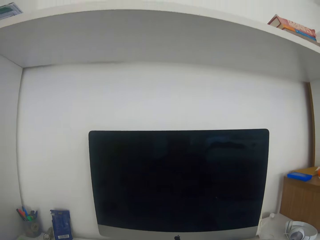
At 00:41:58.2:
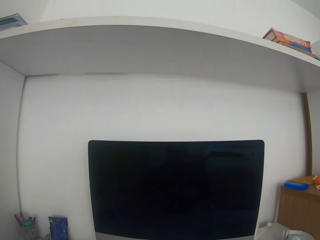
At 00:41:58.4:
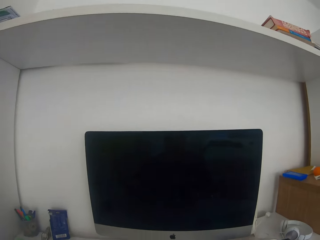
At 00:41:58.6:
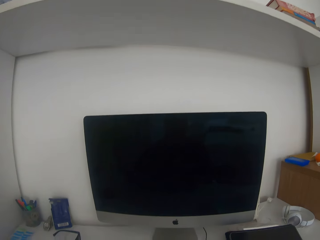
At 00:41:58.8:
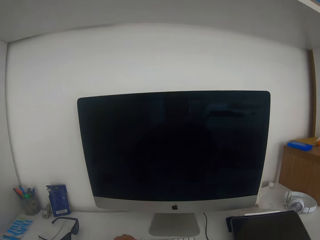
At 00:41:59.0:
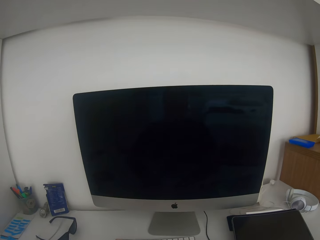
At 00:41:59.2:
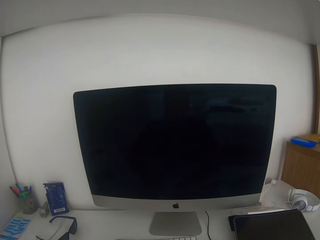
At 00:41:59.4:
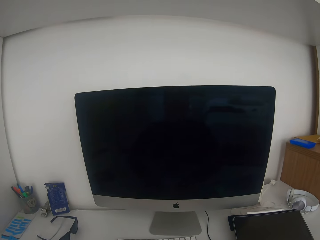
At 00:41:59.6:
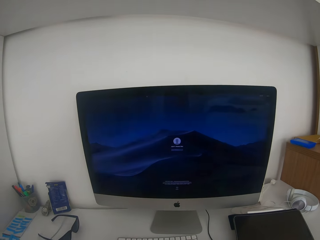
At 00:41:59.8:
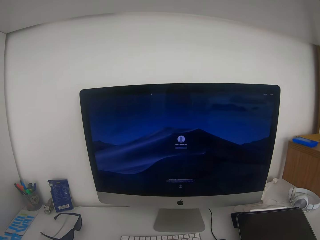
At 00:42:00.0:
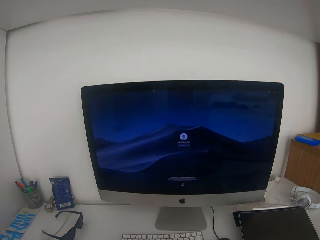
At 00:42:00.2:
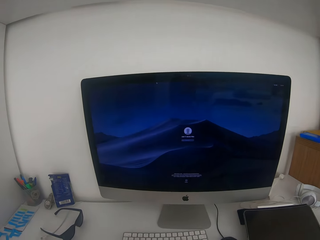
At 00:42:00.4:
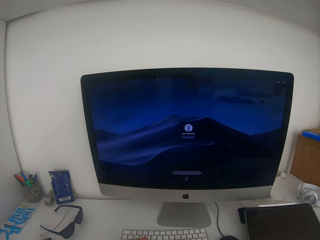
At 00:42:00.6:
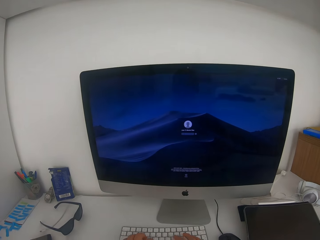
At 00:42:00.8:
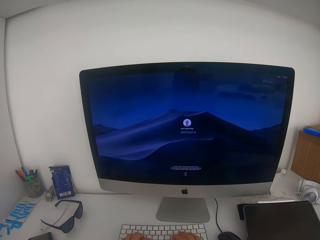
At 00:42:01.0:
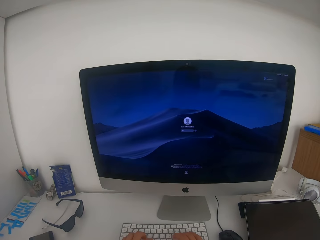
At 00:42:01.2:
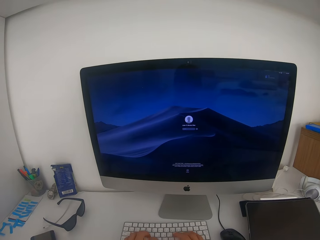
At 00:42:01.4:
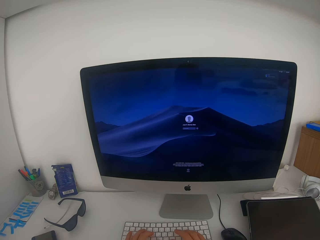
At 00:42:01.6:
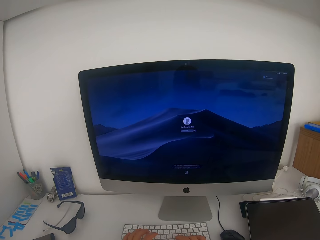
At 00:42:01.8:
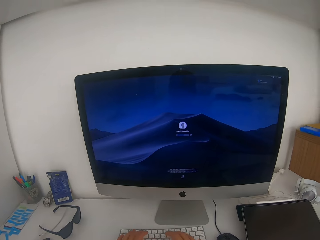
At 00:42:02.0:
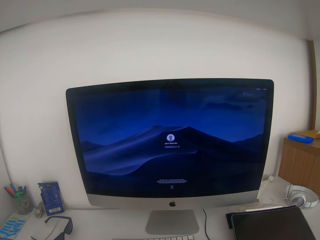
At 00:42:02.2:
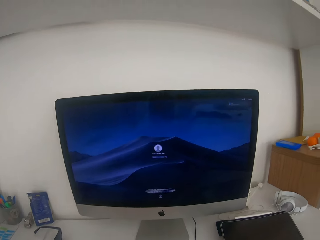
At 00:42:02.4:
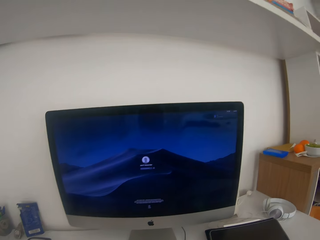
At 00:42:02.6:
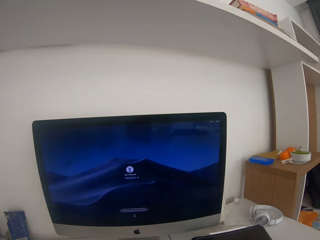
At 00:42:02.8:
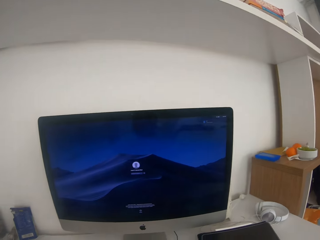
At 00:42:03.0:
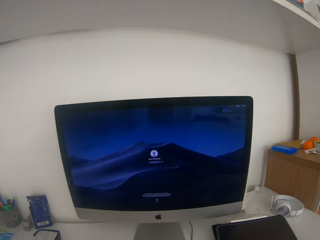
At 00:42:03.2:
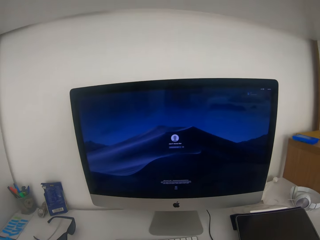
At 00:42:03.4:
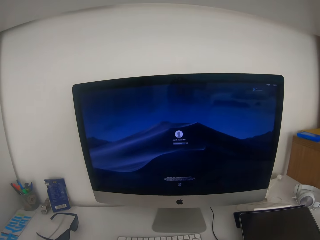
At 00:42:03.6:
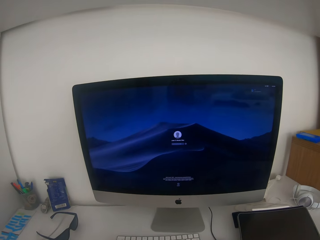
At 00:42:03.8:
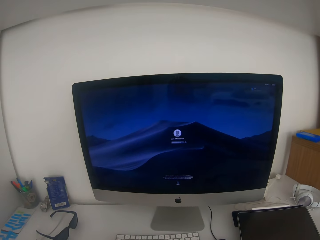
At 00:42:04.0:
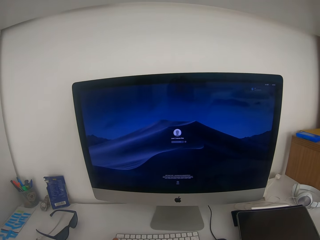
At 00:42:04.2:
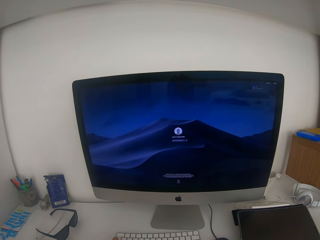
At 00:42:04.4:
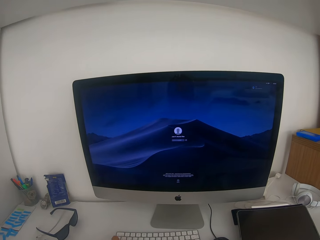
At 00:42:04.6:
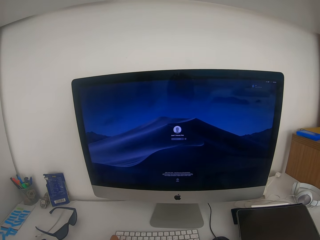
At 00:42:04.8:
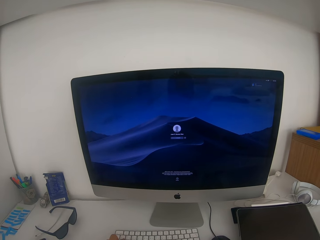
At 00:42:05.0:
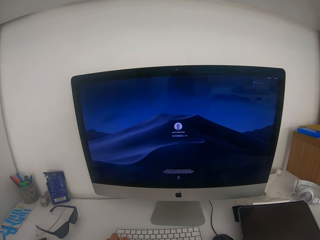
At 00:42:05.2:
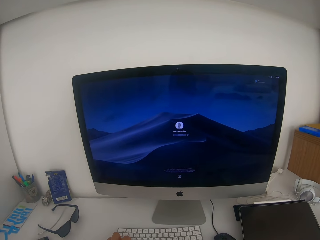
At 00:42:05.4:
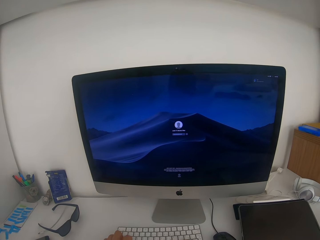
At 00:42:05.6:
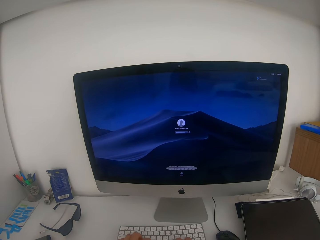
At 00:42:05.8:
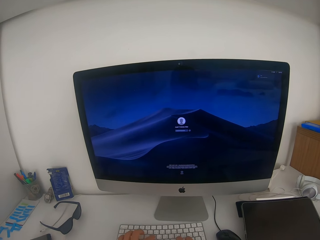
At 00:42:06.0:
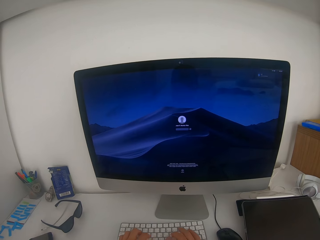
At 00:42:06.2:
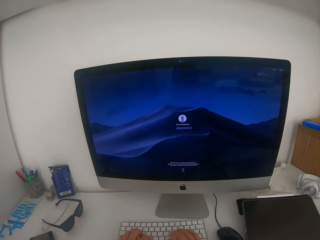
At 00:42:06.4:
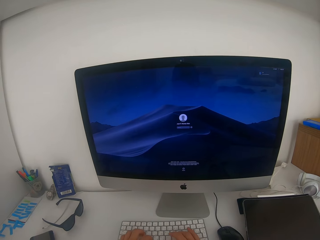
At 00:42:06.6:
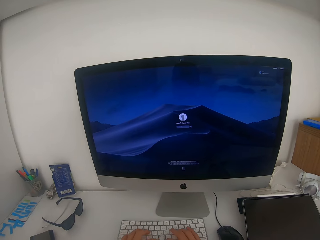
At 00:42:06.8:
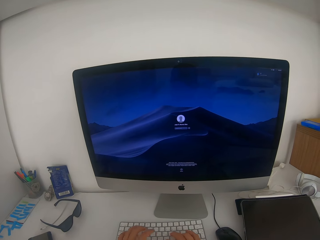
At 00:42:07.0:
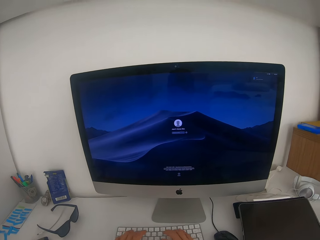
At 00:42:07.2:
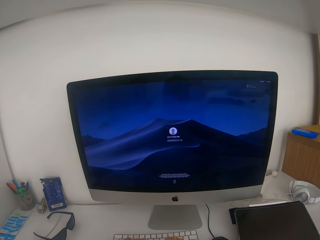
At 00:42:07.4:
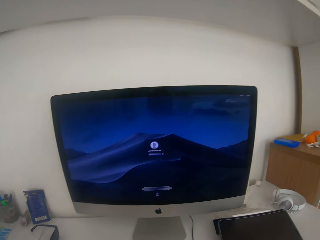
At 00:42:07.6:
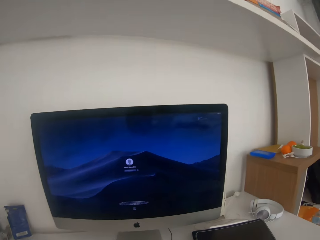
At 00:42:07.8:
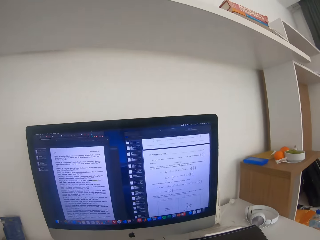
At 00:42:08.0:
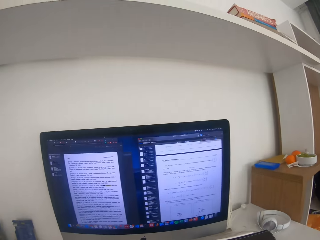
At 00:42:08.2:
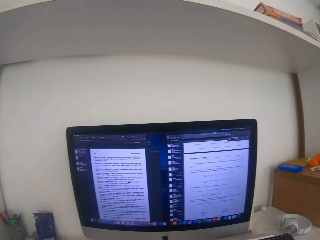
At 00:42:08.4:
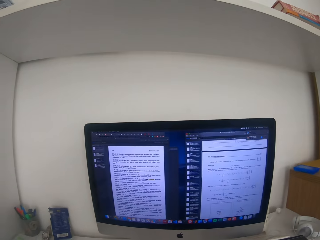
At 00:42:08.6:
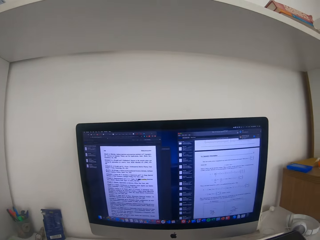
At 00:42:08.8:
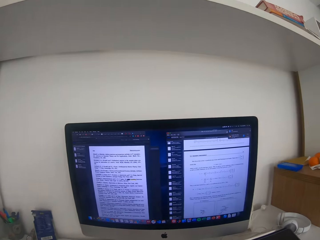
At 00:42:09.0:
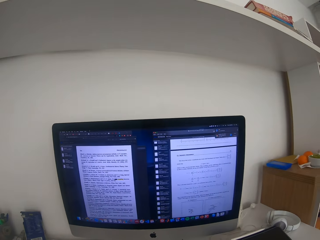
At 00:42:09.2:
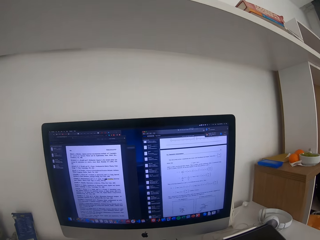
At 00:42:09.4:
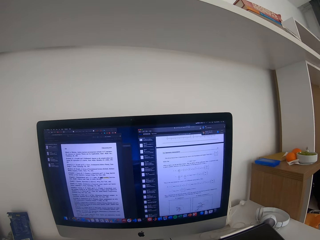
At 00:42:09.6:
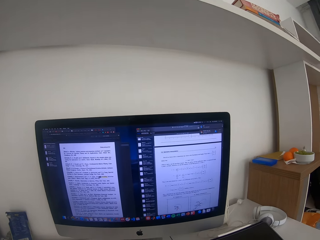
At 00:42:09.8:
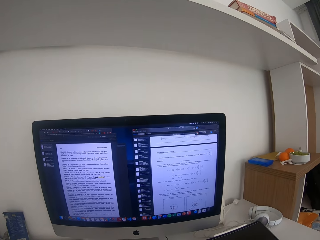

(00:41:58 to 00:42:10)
The camera wearer switches on the computer. They operate a desktop.

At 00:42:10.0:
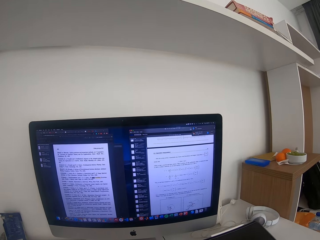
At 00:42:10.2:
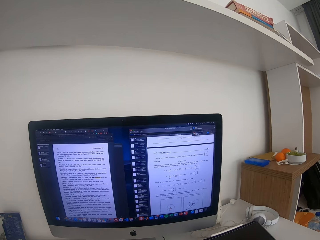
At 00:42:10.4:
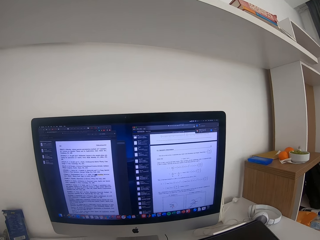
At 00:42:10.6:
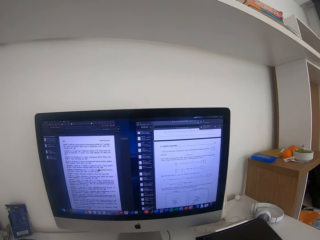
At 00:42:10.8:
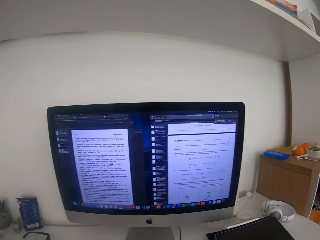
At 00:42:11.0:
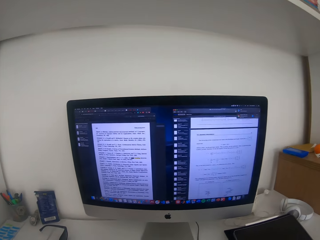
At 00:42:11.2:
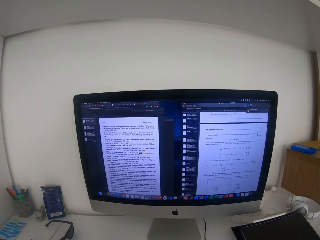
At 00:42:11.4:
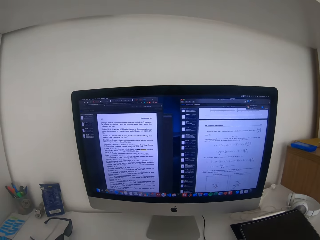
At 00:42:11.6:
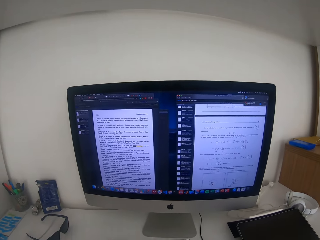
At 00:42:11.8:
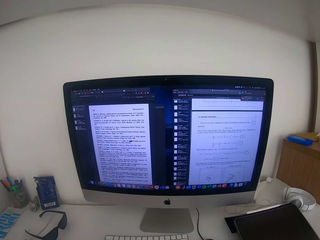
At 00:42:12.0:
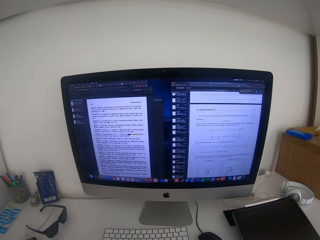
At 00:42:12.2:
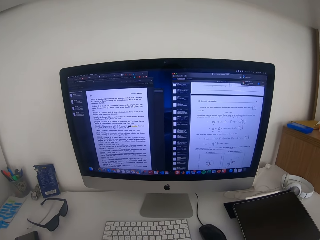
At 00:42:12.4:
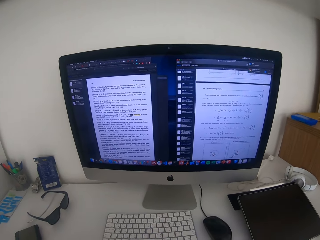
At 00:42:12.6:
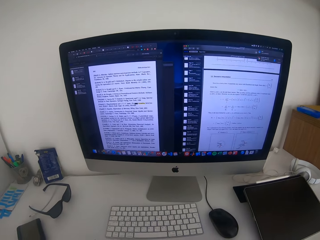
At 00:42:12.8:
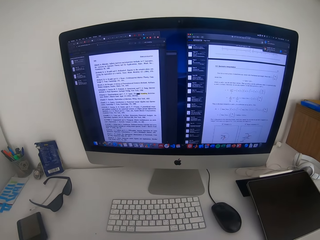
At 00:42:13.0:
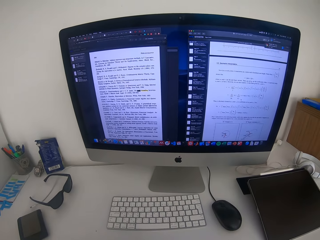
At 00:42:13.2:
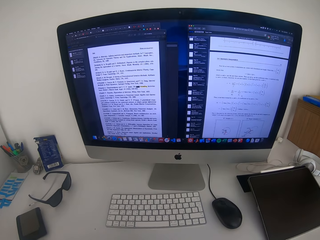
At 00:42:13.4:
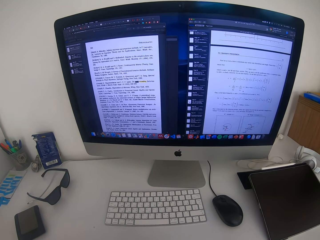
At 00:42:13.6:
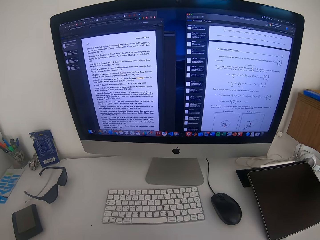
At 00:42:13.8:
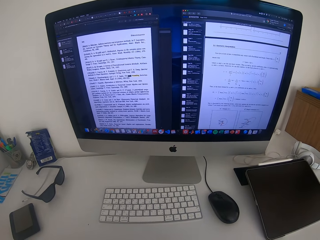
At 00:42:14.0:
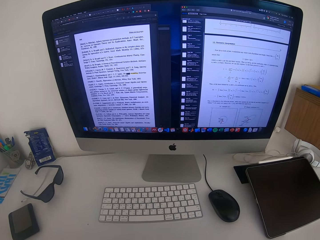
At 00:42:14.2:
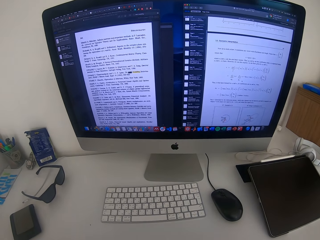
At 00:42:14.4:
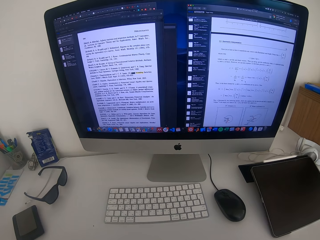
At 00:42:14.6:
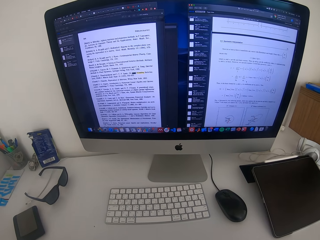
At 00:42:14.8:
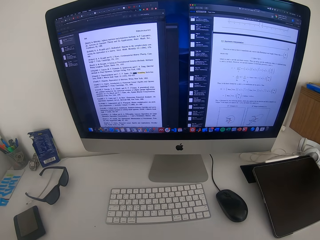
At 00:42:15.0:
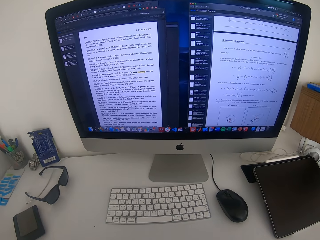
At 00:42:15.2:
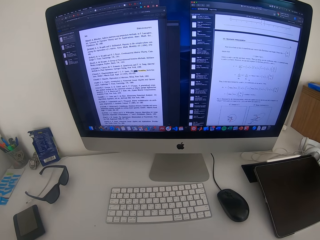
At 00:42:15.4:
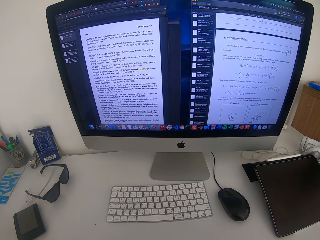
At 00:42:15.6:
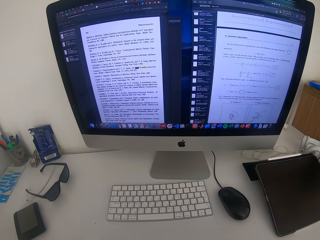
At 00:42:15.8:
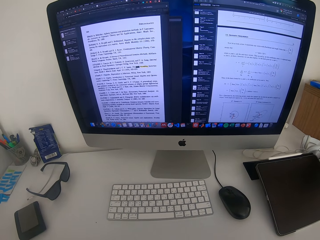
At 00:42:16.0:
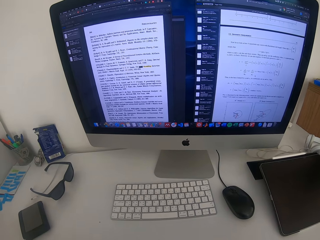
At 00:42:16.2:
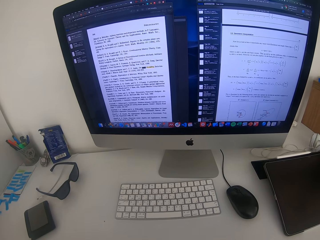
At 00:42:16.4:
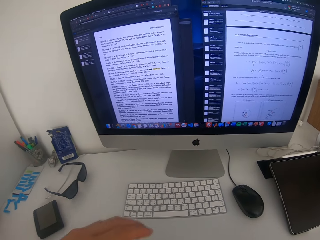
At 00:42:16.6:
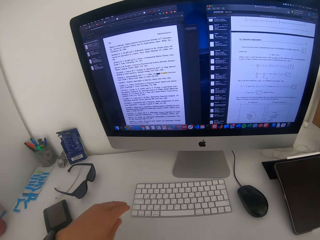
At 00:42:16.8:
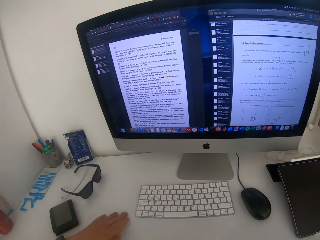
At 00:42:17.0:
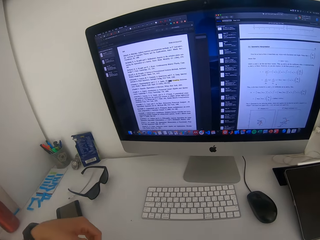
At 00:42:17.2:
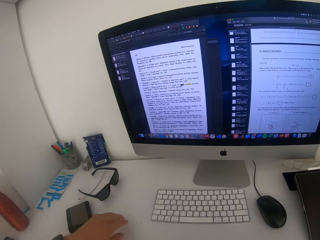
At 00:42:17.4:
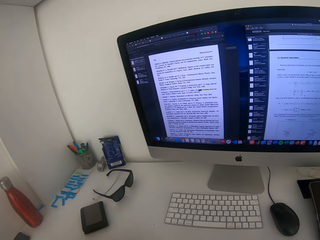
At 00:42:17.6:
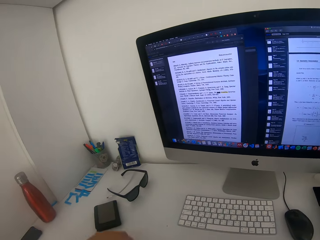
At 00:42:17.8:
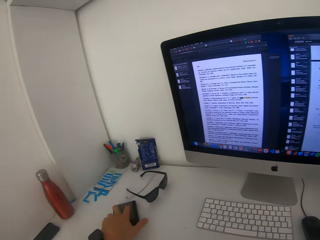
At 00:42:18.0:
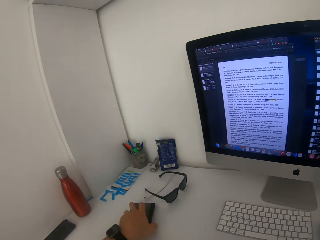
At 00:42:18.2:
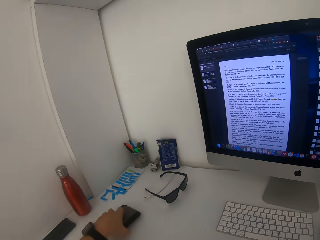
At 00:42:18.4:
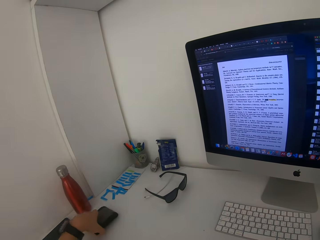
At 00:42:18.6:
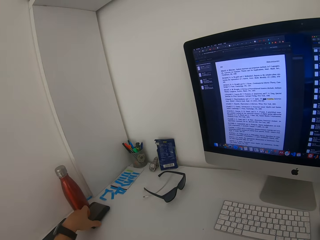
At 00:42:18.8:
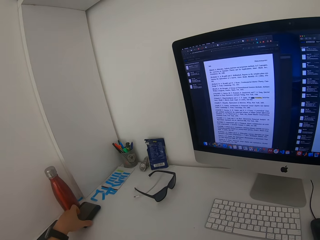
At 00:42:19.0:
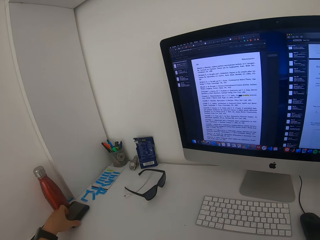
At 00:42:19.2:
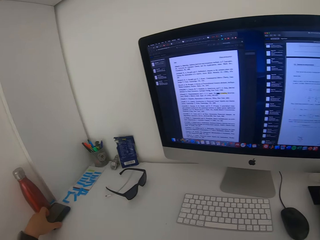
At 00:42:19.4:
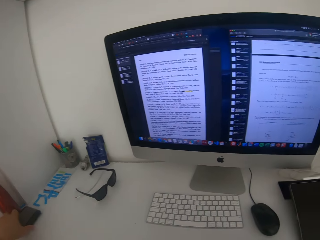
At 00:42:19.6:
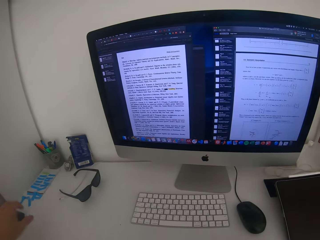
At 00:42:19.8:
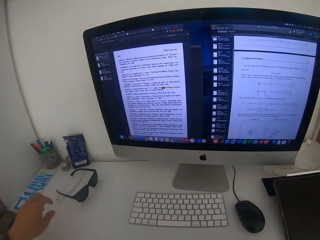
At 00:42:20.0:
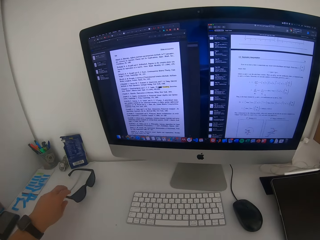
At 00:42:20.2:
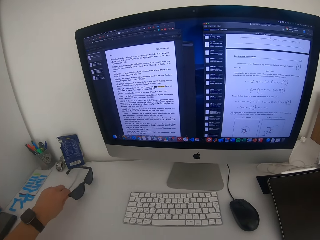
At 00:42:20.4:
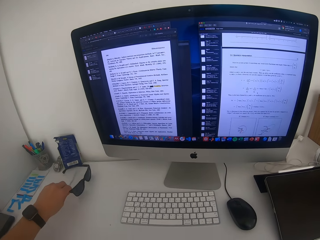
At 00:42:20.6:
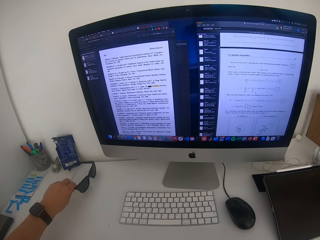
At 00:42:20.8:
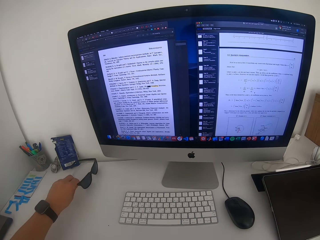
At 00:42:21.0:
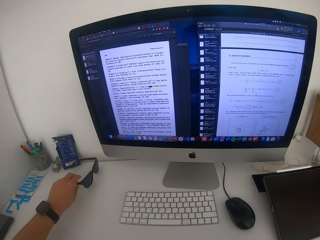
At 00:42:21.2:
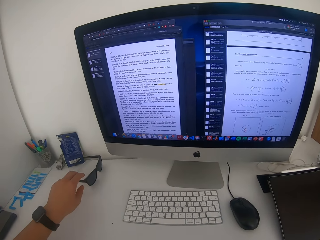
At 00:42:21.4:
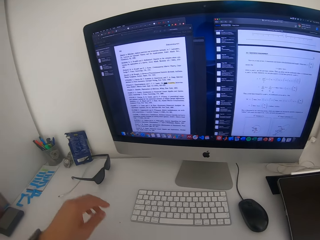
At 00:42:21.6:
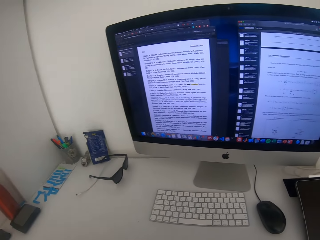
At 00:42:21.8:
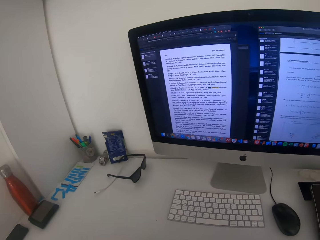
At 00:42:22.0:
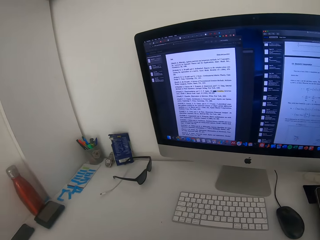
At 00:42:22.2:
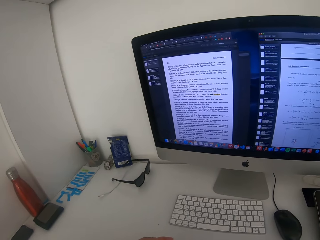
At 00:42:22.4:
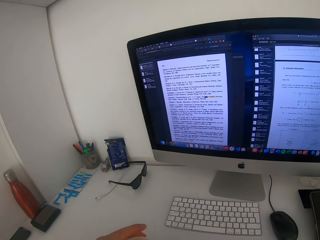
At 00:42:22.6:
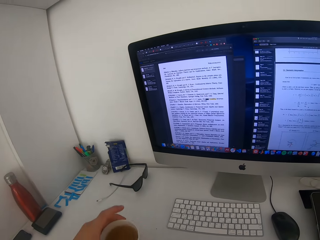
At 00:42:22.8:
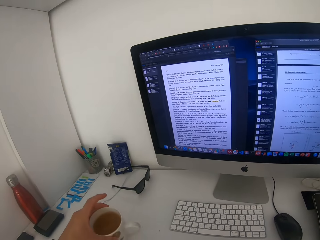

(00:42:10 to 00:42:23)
The camera wearer moves a wallet. They move the shades.
